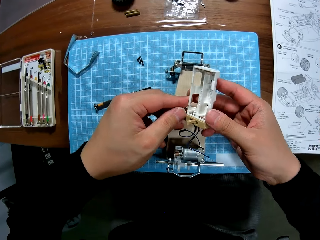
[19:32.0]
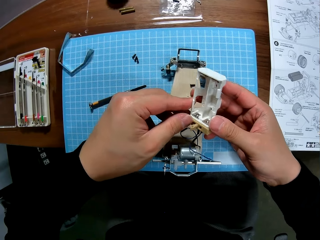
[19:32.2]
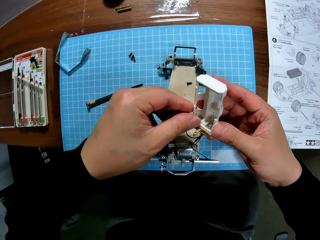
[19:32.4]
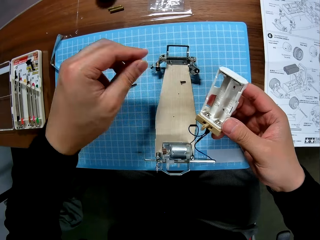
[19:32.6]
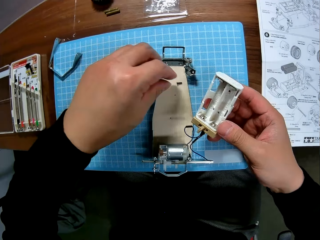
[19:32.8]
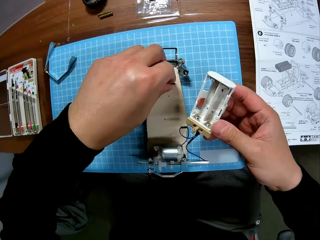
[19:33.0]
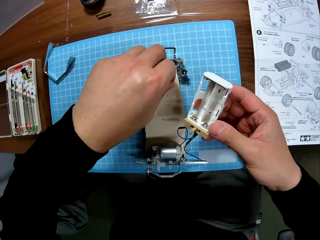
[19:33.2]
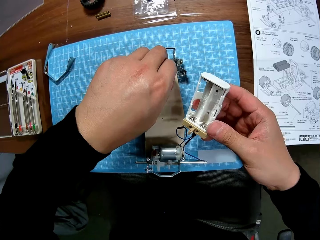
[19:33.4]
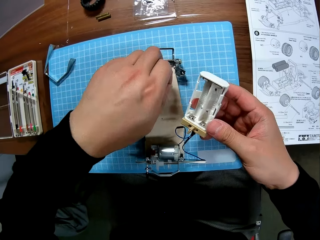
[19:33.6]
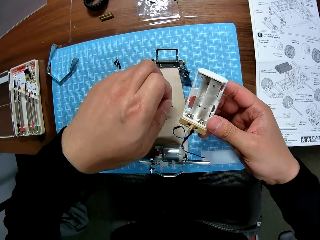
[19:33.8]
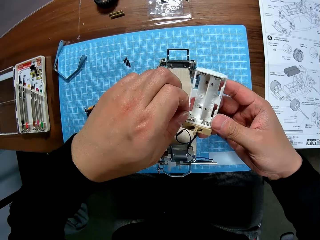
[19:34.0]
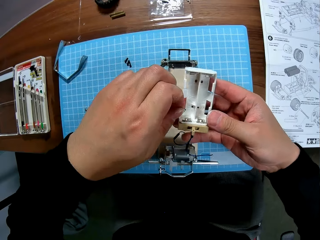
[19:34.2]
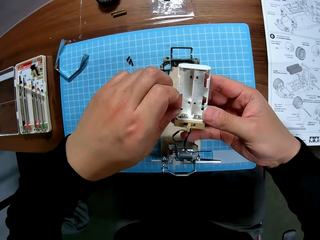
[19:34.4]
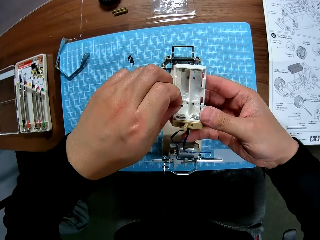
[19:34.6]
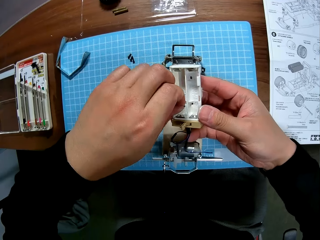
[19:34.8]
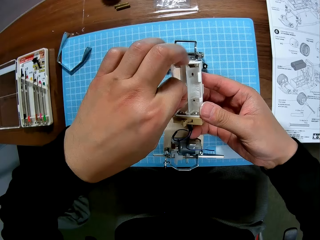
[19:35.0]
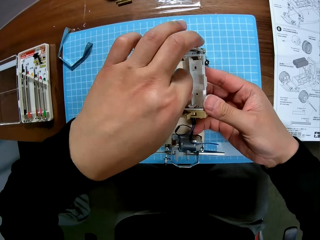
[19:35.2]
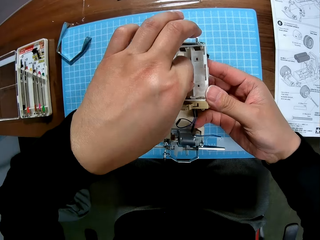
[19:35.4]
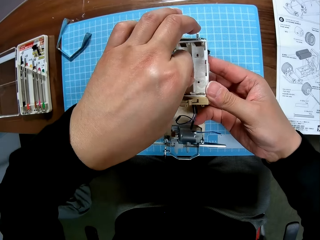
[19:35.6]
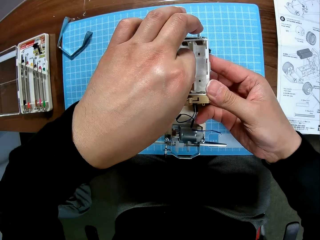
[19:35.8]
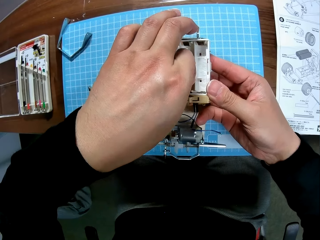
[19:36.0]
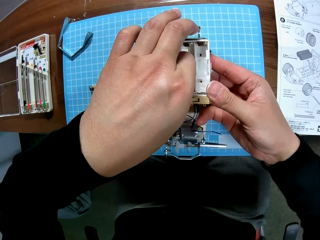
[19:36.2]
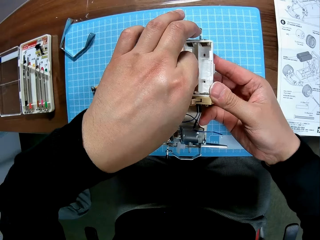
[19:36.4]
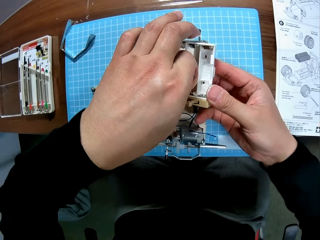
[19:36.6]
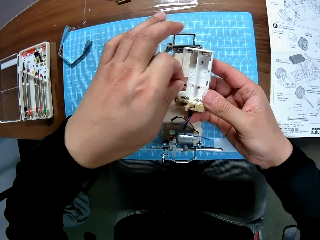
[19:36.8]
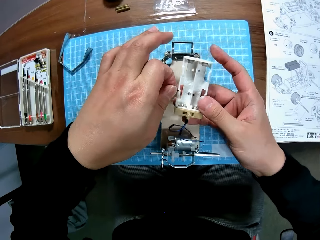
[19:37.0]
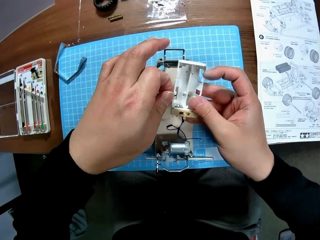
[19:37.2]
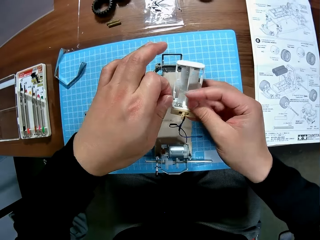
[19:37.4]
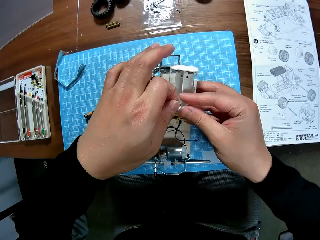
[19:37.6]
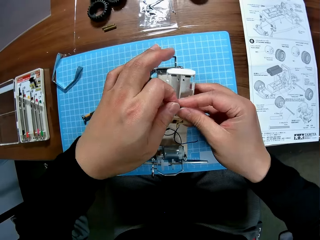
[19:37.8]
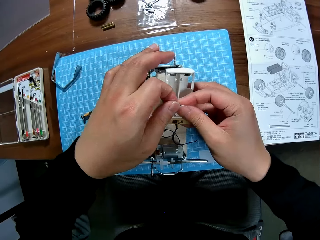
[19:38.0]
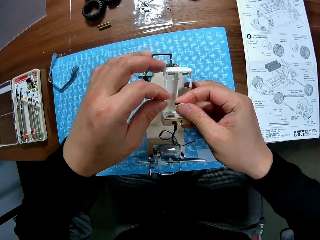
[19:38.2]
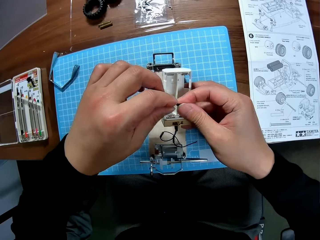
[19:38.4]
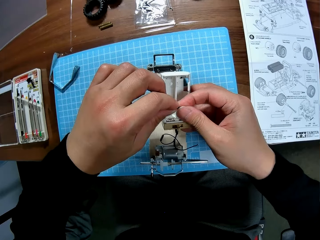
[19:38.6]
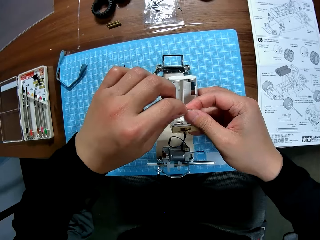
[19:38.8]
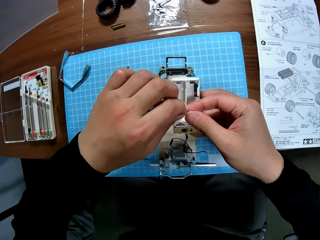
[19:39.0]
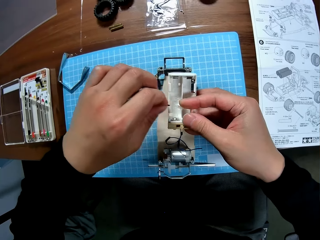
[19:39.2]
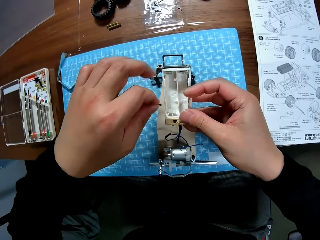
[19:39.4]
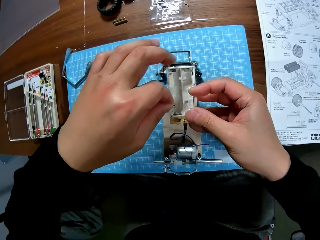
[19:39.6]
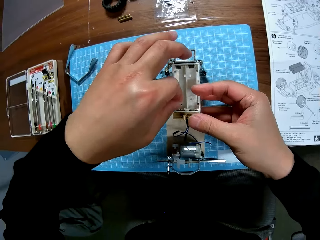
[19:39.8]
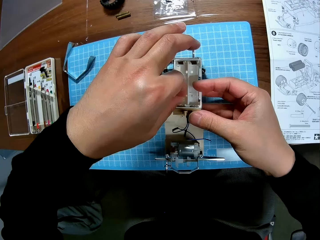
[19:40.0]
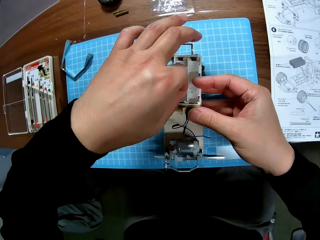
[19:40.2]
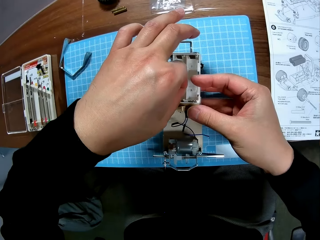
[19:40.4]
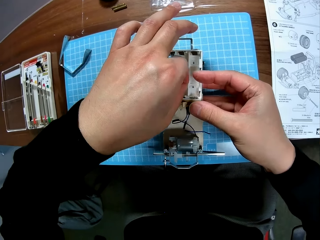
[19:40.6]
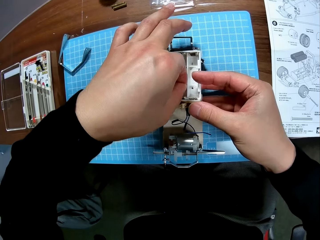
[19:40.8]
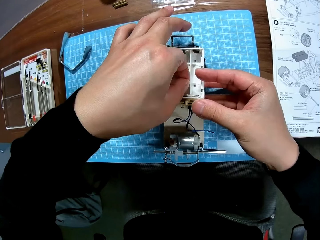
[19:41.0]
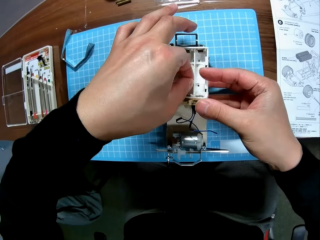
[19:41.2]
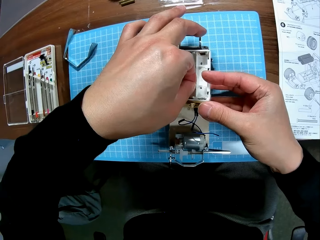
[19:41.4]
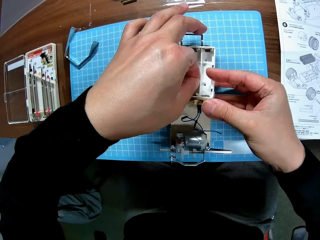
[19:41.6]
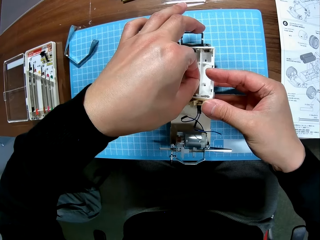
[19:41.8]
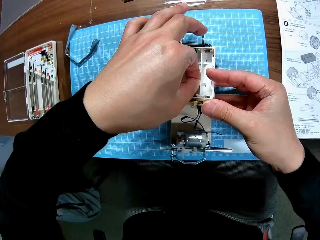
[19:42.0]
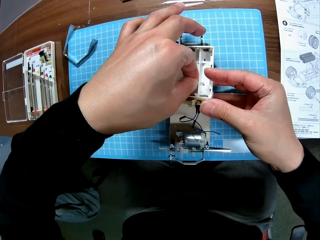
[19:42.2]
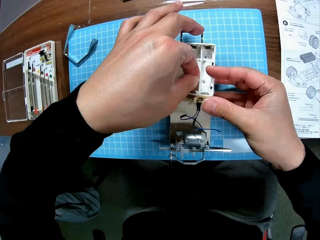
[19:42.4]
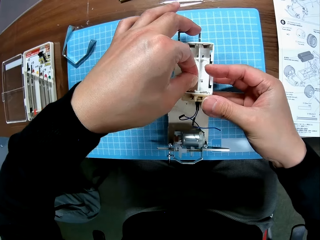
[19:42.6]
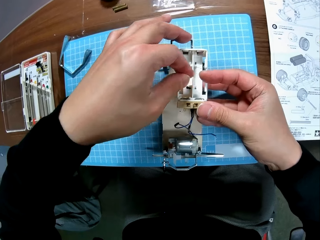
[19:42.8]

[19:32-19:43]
The camera wearer holds the battery box. They pick the screw from the car body. They insert the screw on the battery box. They fix the screw into the chassis. They hold the screw with the other hand. They exchange the screw to the other hand. They insert the screw on the battery box.

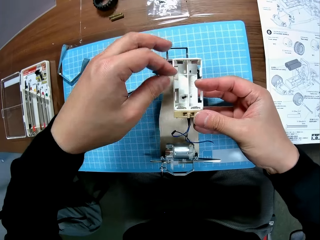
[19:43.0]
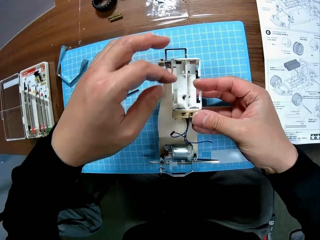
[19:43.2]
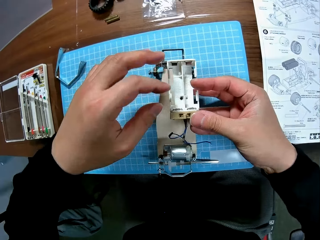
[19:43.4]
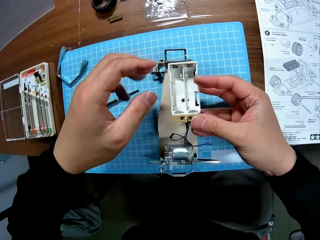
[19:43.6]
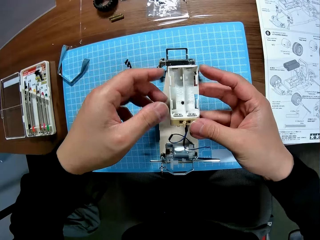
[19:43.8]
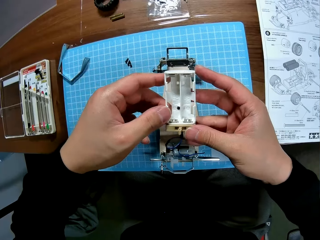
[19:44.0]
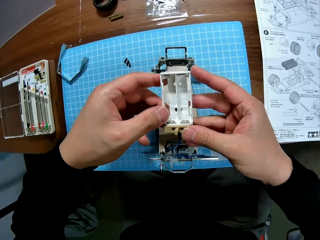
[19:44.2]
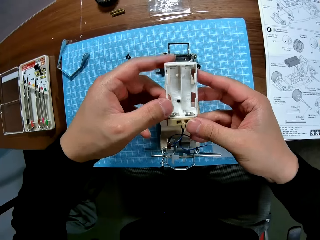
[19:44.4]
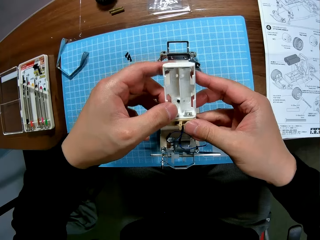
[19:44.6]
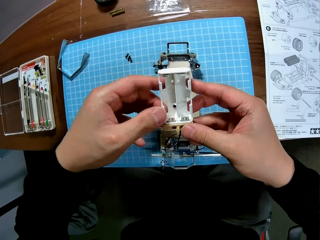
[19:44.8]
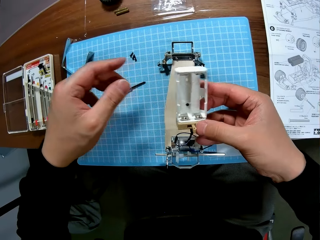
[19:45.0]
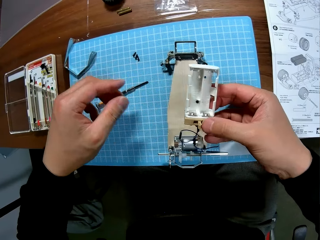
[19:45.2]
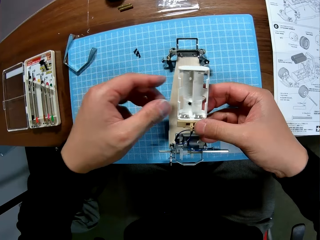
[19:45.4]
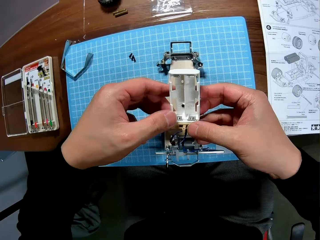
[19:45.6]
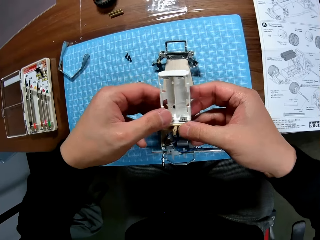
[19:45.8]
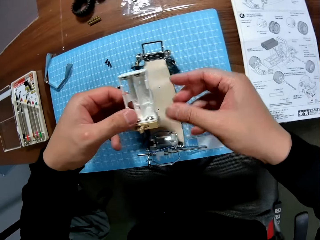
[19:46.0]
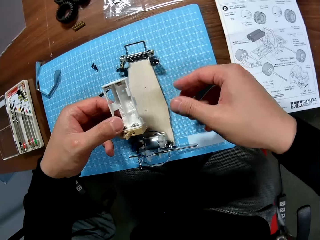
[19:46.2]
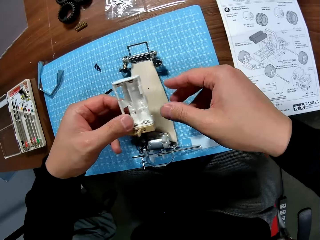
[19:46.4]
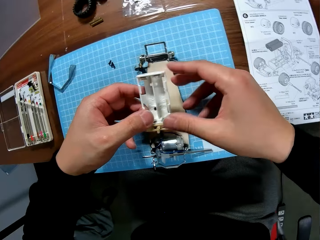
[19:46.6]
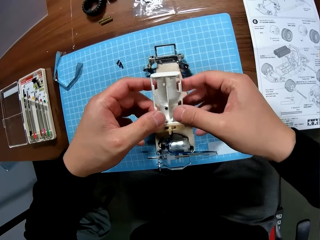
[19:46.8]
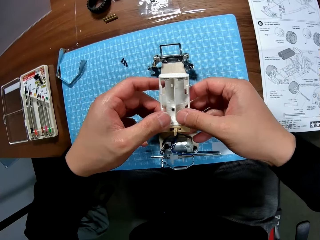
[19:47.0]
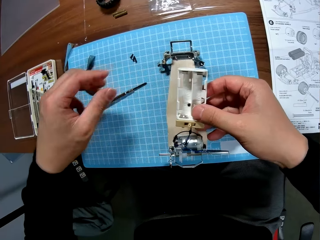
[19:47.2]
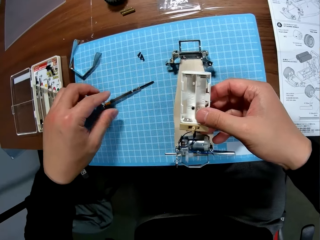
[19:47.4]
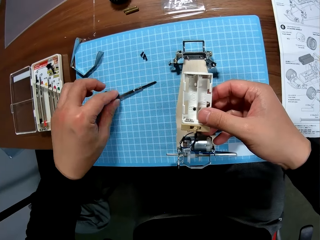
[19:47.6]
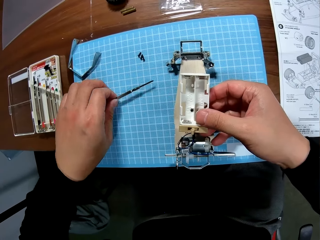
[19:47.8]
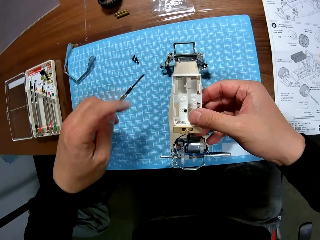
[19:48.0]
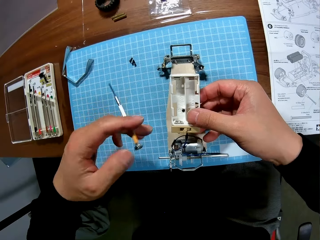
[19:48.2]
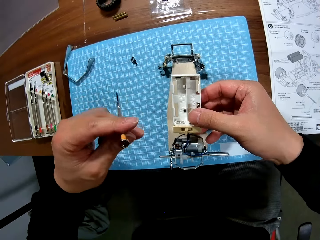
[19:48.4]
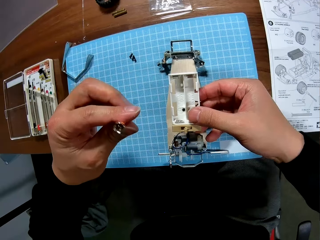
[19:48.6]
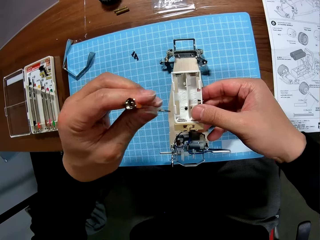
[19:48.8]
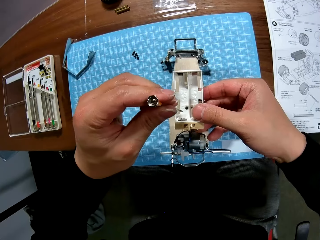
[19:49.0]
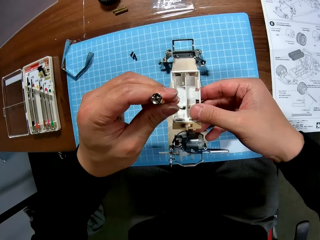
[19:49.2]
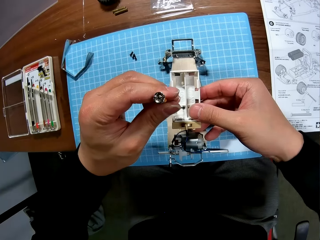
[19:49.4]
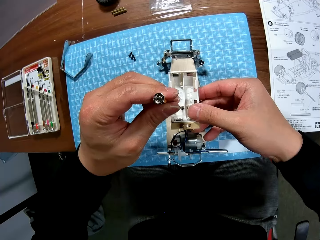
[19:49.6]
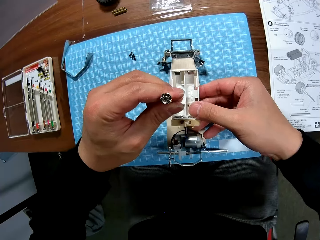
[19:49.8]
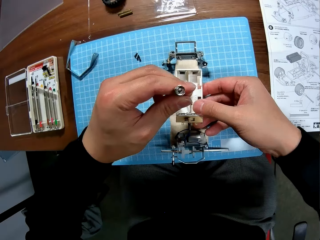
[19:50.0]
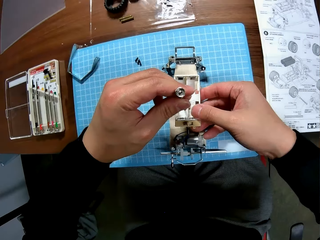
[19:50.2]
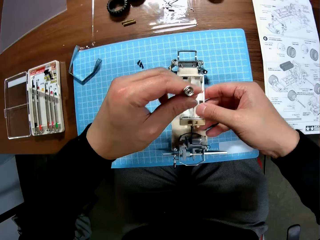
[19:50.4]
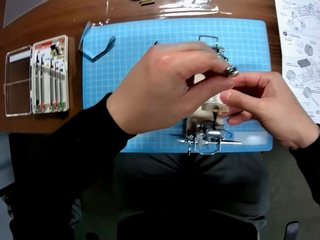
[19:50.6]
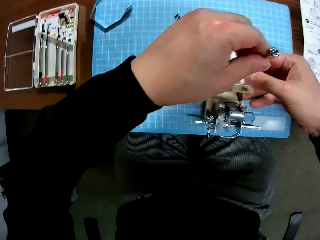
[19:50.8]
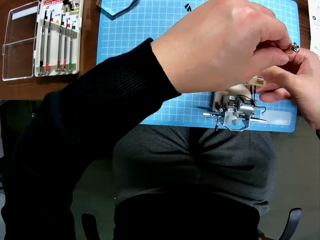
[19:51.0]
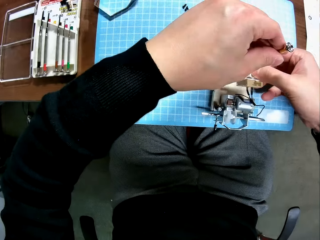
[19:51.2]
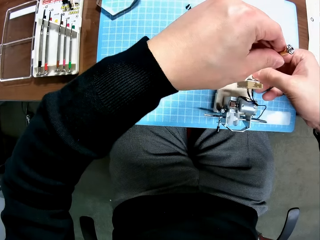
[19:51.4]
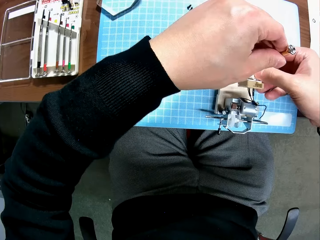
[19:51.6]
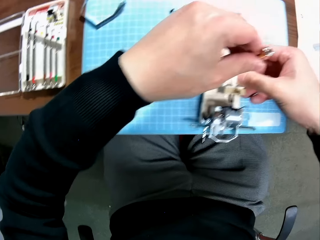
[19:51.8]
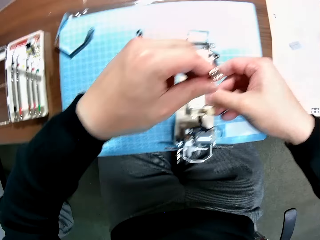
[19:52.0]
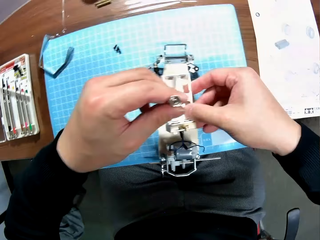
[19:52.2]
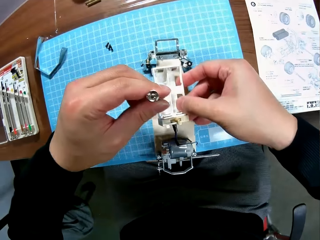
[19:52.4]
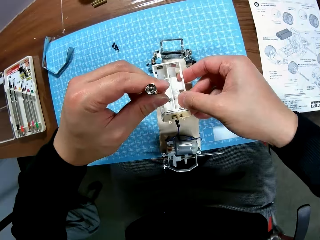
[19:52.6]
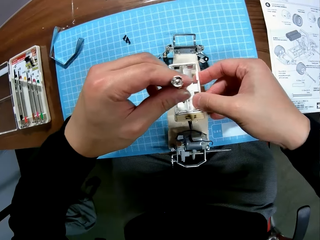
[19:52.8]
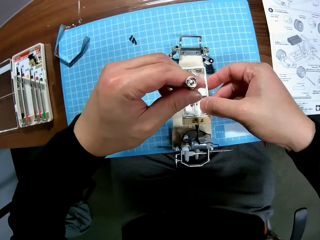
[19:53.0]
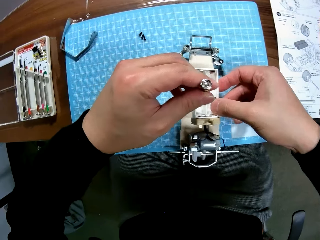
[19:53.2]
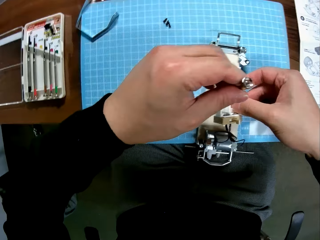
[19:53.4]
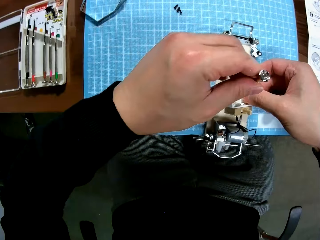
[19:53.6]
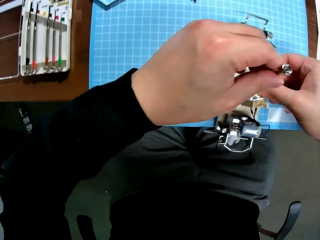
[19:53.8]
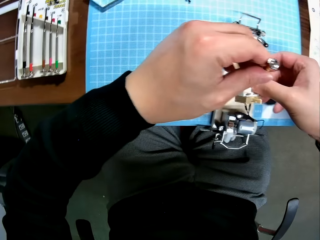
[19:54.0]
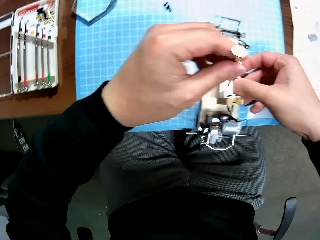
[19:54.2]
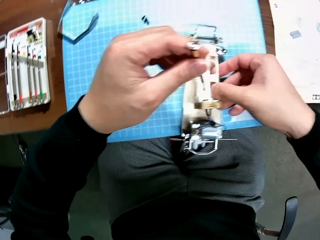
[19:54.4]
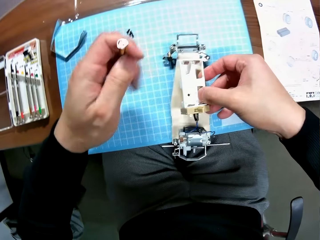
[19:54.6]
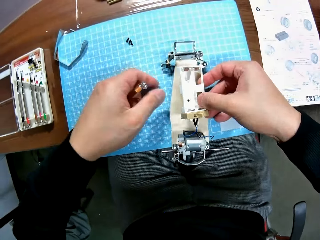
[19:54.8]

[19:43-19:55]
The camera wearer holds the battery box. They remove a hand from the battery box. They hold the battery box. They remove a hand from the battery box. They exchange the battery box to the other hand. They take the screwdriver from the table. They push the screw. They put the screwdriver on the screw on the chassis.
